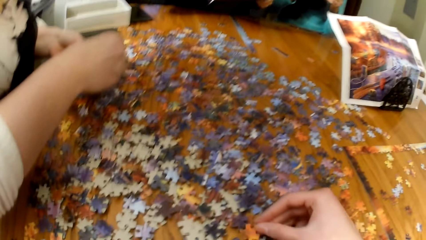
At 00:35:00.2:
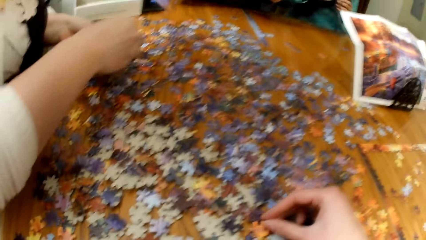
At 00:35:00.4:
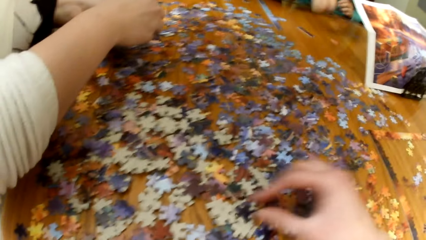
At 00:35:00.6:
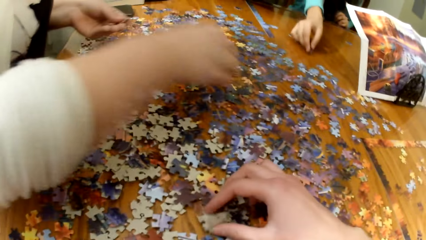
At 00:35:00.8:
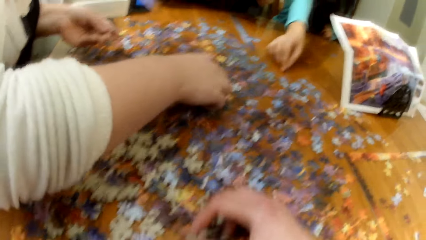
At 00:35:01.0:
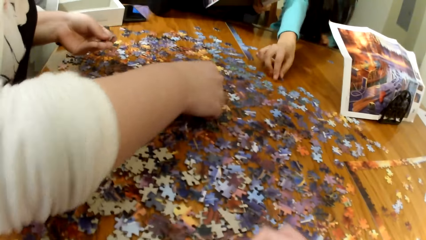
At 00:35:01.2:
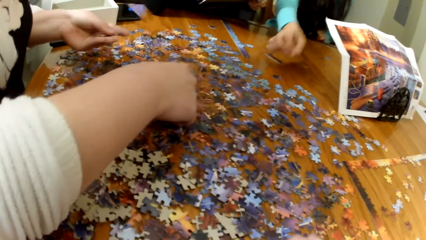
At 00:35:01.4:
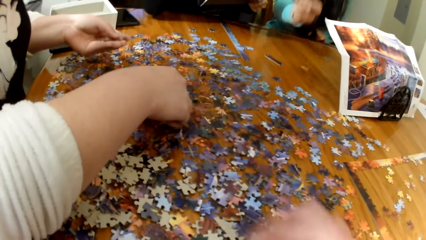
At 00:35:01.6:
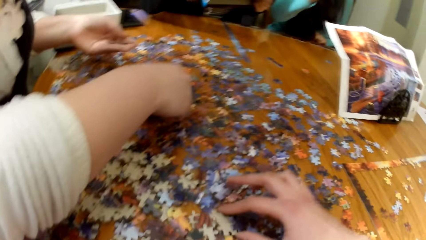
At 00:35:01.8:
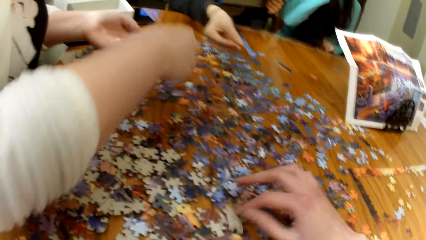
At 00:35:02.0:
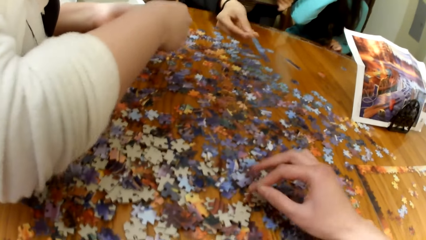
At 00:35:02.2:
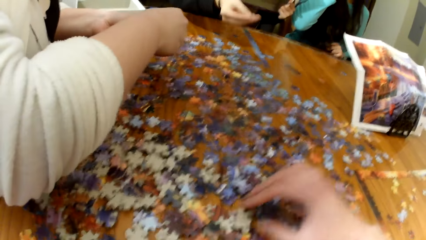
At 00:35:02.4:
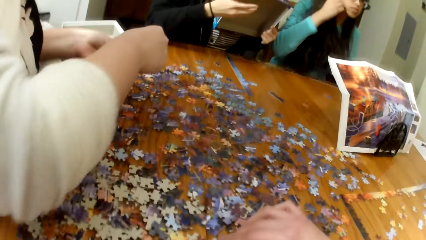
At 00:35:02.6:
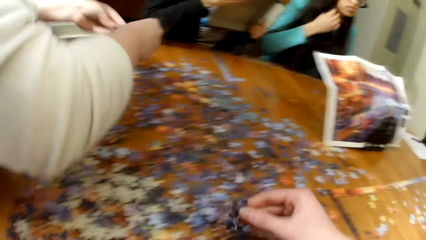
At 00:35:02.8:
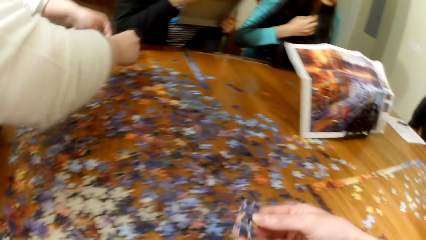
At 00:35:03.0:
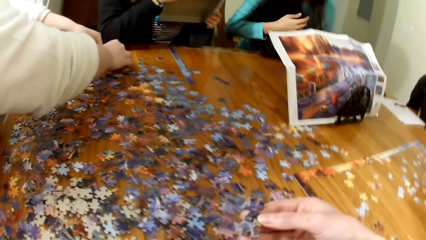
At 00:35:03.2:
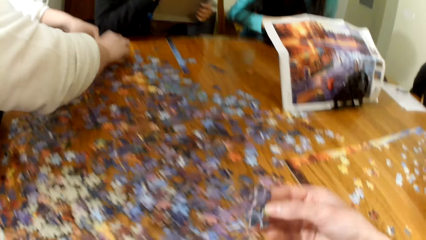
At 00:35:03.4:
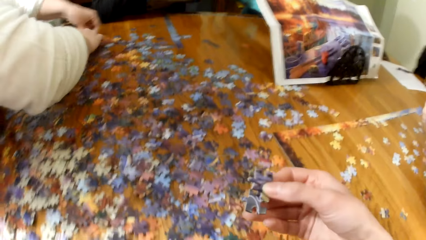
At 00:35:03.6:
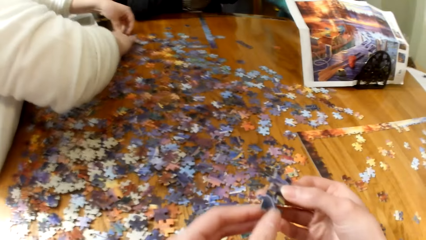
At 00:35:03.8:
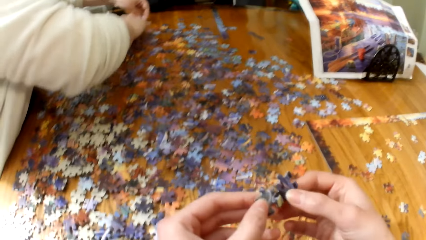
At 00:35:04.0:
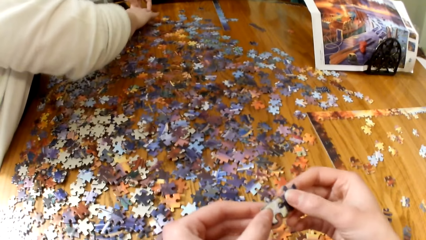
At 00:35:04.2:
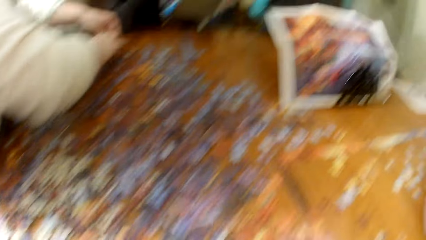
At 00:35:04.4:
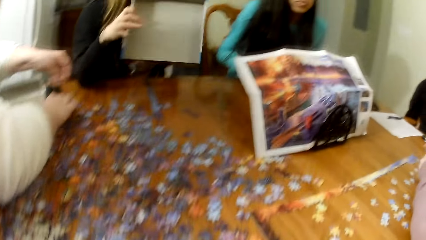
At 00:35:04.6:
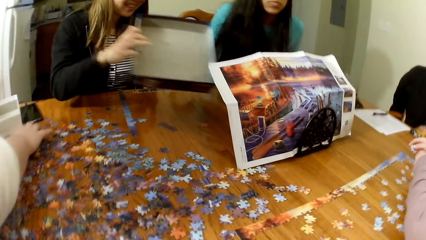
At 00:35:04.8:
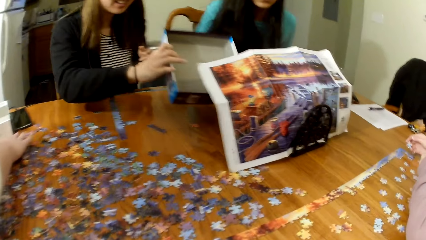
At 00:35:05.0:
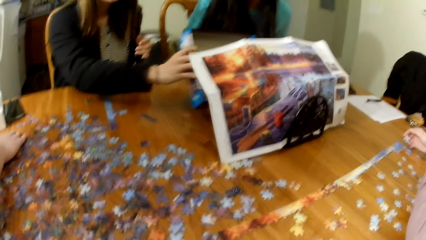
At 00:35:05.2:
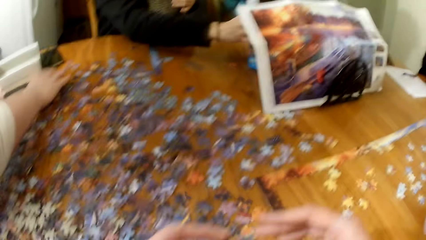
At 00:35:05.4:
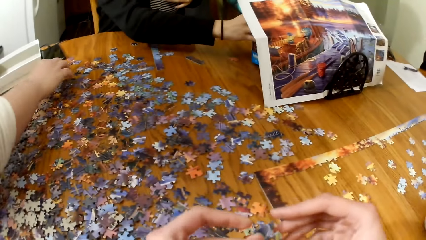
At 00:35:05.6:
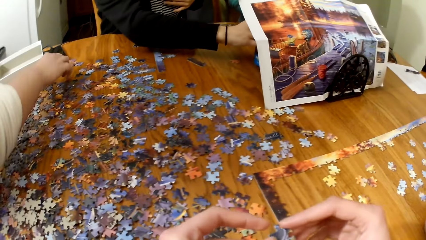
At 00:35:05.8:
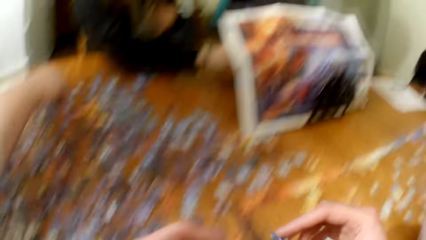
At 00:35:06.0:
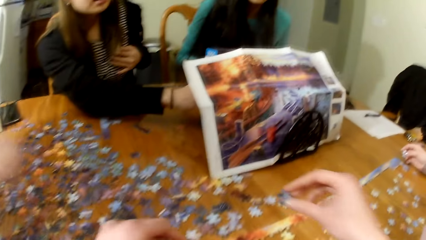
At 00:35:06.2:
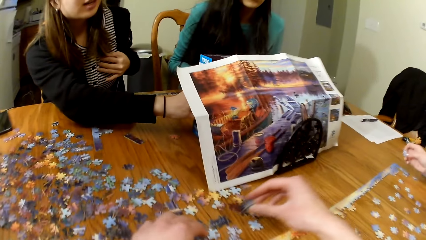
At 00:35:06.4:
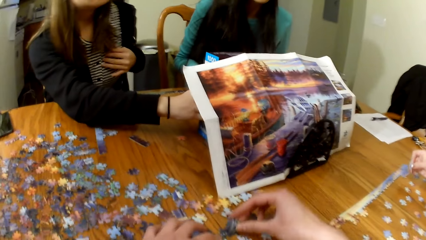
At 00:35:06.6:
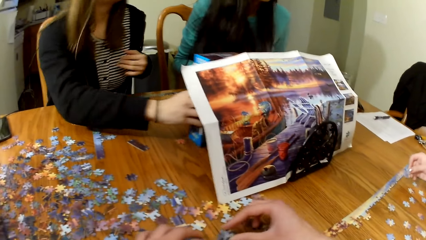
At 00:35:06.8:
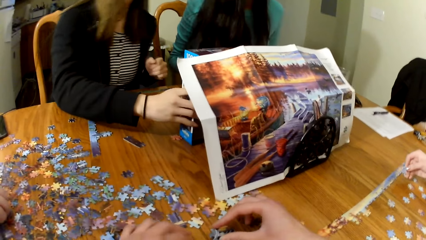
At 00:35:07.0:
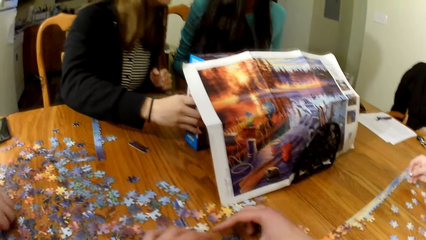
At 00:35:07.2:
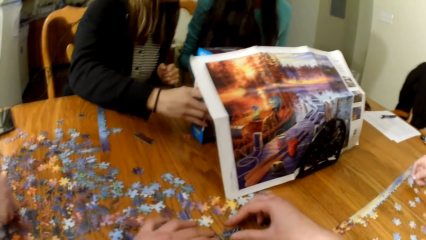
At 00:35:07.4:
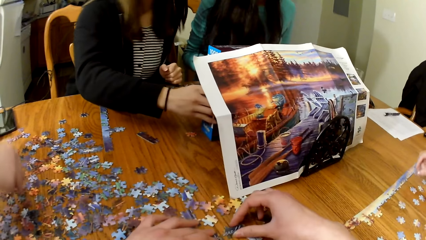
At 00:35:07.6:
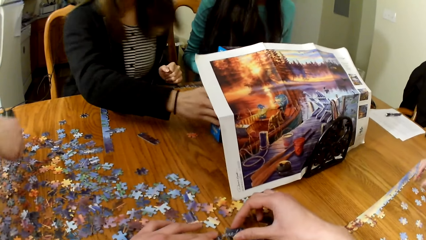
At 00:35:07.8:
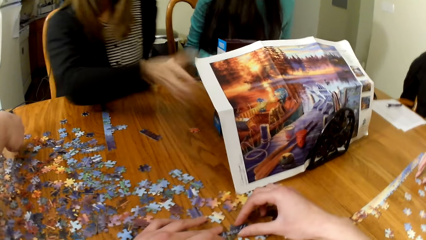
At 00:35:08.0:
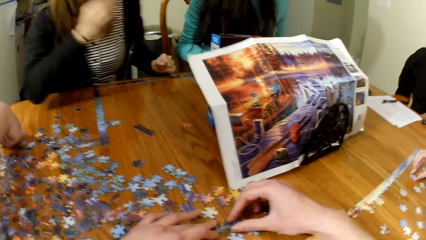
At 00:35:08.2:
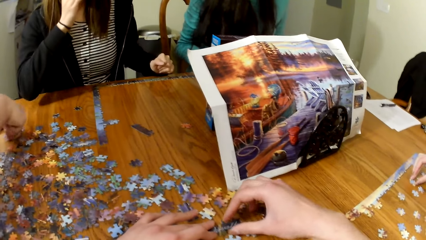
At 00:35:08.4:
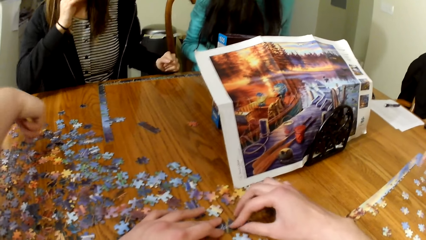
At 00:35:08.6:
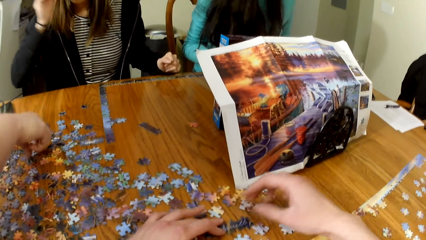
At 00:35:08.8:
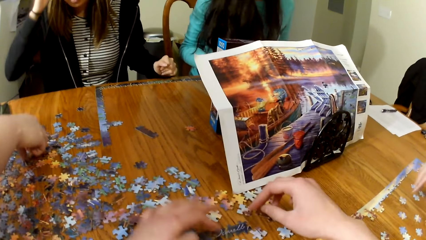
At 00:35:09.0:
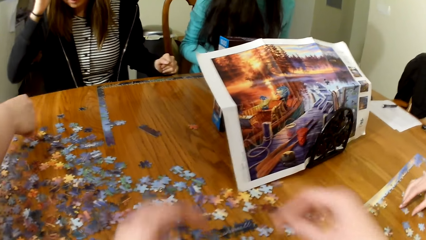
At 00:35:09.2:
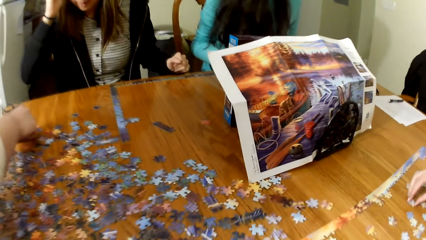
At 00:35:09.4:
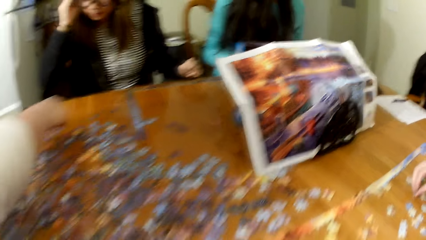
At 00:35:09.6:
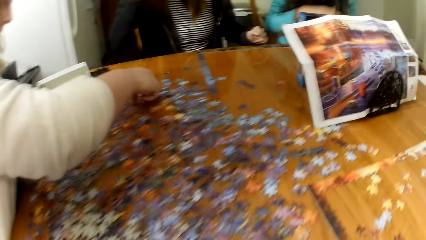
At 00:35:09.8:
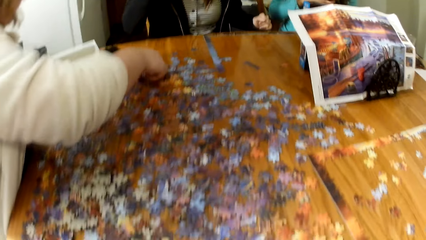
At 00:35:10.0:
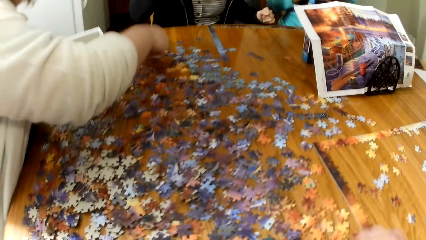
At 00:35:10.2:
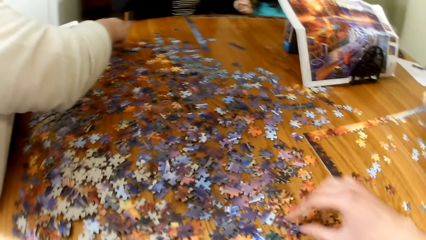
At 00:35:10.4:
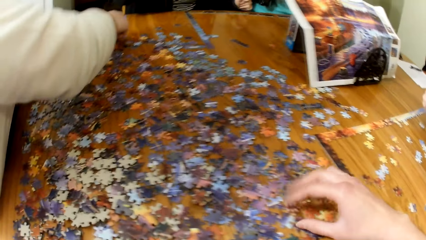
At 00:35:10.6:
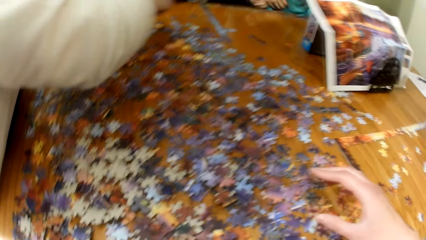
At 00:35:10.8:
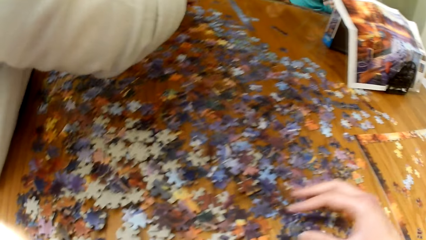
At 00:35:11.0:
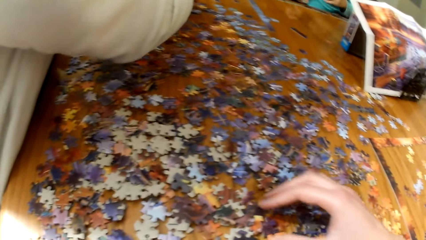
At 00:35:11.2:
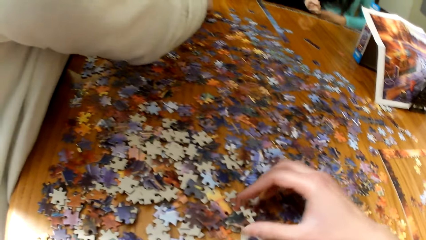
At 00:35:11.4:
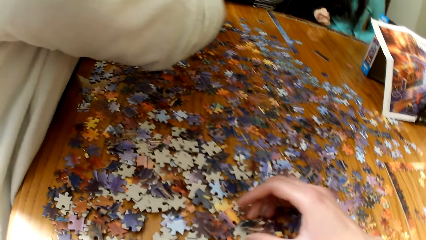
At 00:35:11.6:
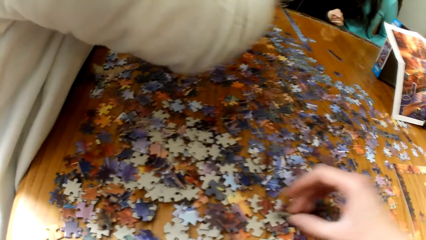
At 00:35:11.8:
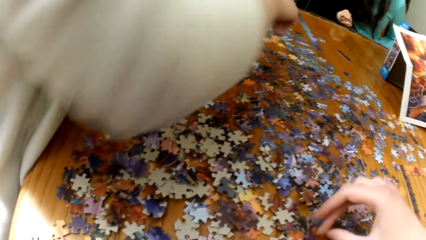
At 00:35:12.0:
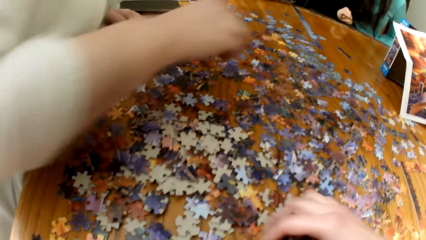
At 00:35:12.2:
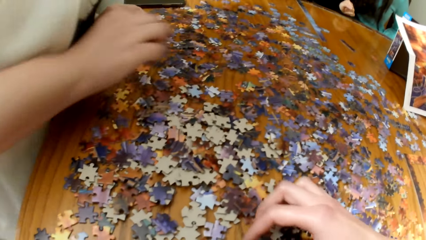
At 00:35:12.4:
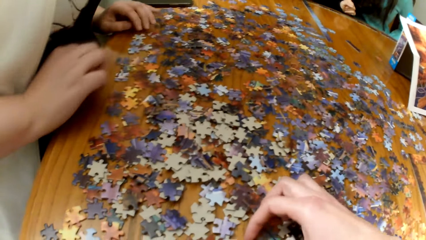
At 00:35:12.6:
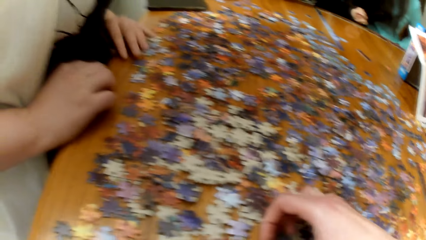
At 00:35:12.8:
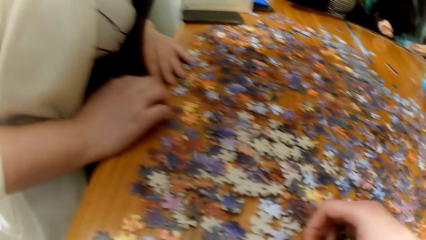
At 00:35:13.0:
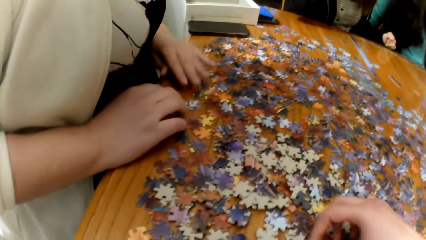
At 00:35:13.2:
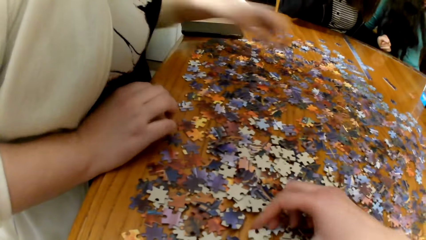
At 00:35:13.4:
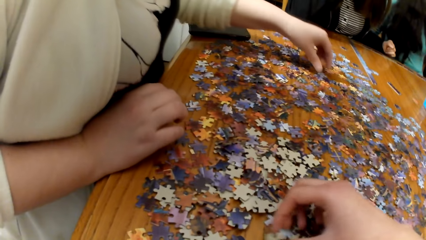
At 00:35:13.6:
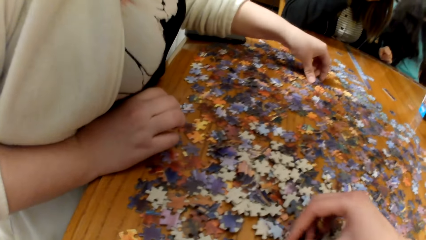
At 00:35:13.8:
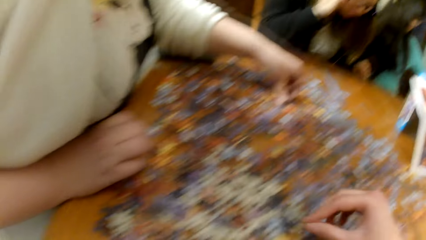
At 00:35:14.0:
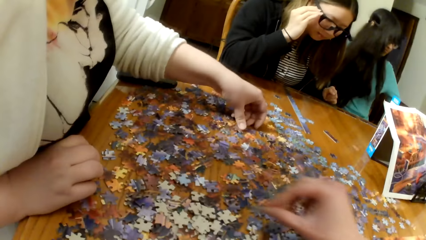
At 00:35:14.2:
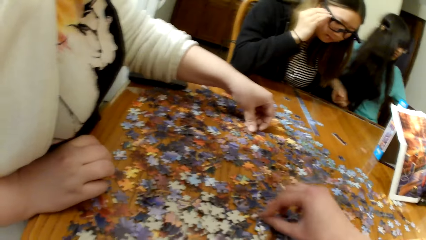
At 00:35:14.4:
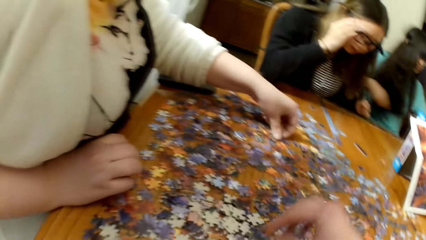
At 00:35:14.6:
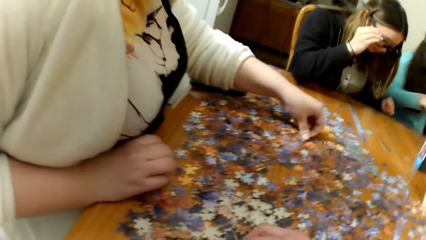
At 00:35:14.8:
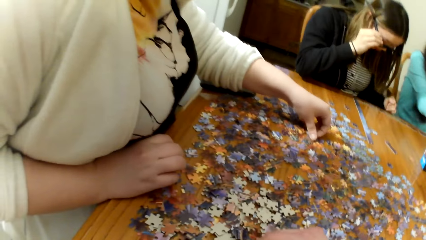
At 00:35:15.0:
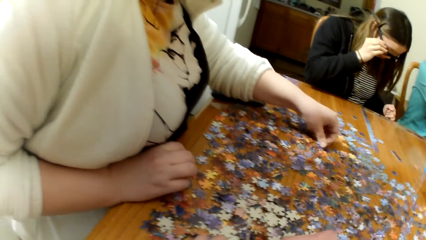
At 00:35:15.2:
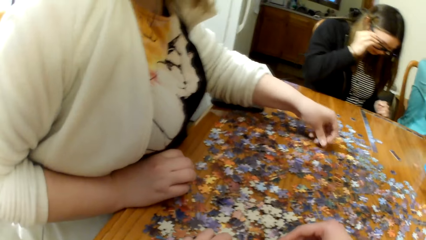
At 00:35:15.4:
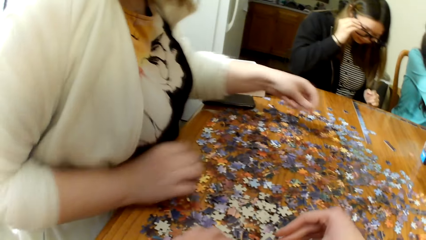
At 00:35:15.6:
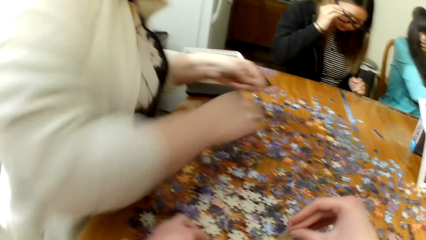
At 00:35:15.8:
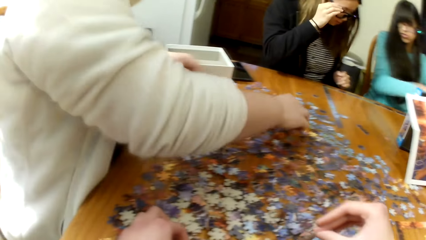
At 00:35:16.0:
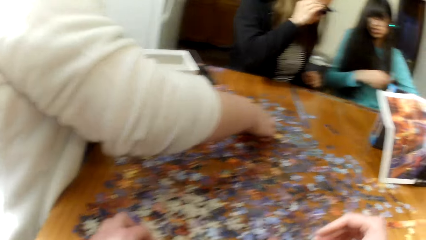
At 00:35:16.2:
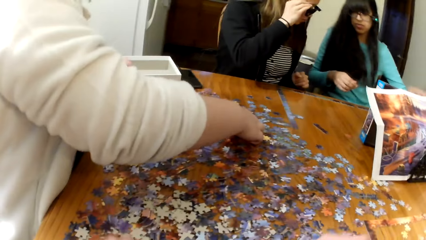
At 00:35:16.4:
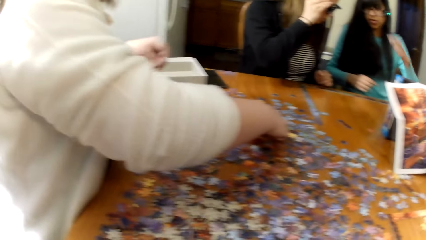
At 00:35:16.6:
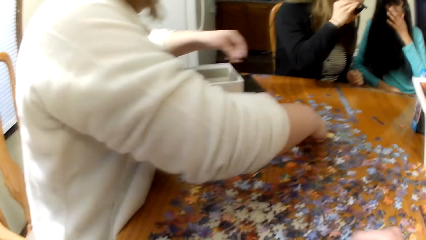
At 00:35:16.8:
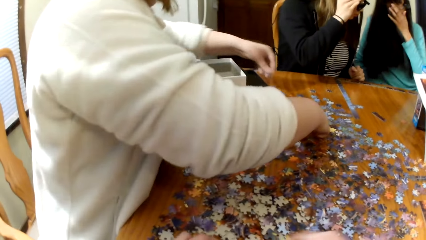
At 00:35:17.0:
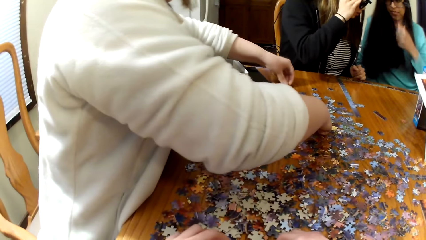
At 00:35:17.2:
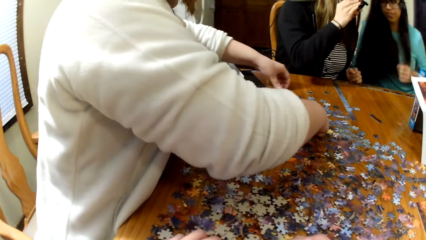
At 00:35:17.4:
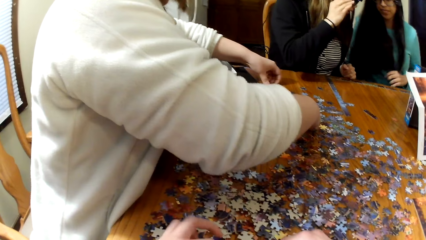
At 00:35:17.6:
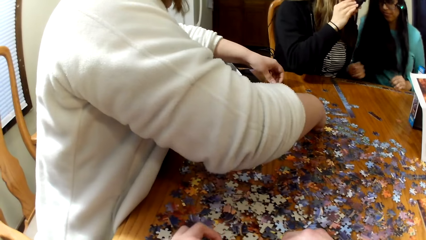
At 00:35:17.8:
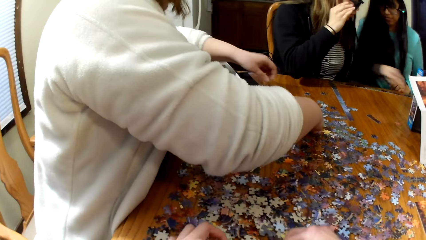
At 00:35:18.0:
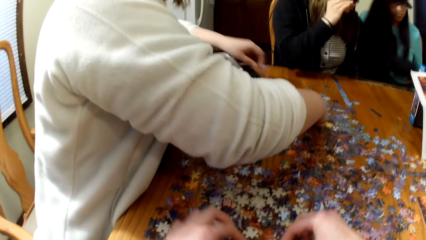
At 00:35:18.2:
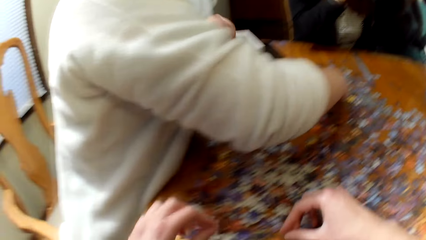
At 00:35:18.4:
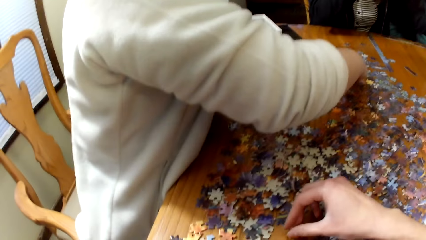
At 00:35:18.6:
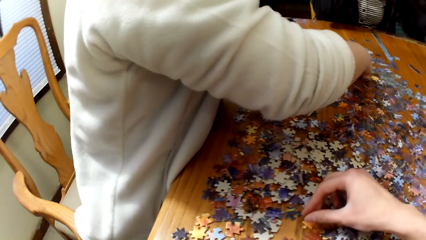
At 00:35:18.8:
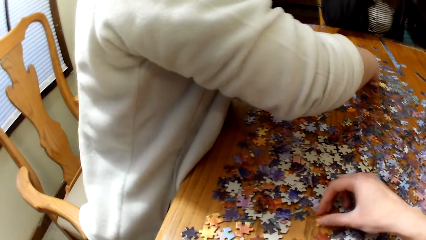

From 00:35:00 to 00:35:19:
The camera wearer gathers puzzle cards. A woman plays a puzzle. A lady puts down the box.
